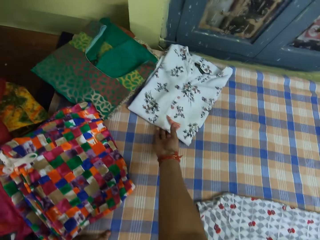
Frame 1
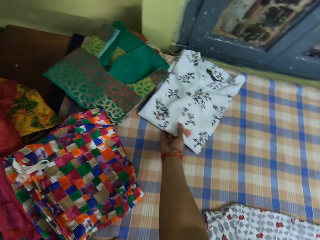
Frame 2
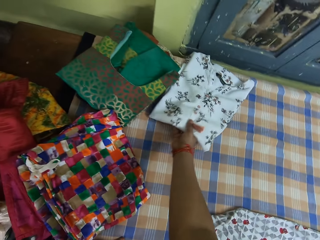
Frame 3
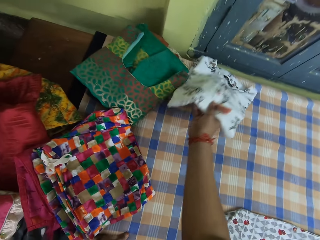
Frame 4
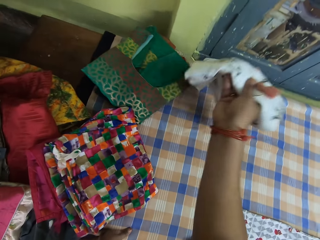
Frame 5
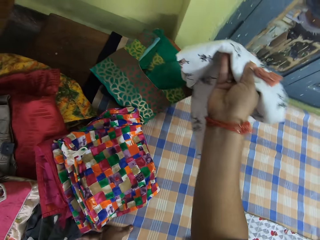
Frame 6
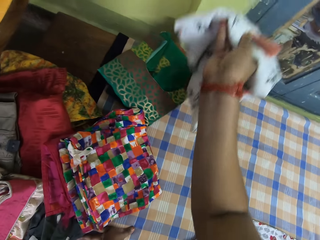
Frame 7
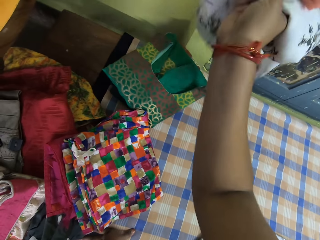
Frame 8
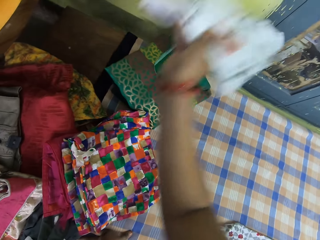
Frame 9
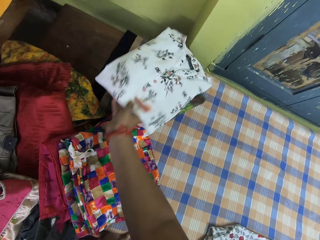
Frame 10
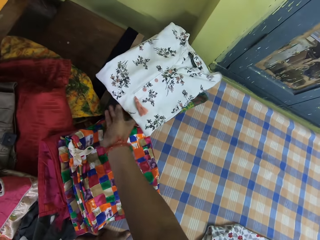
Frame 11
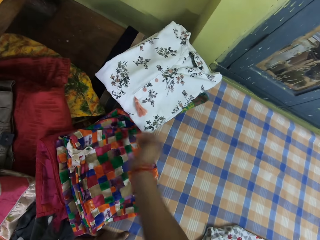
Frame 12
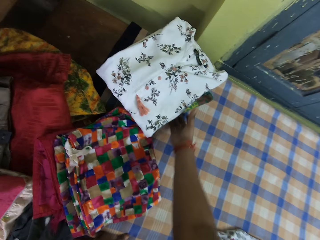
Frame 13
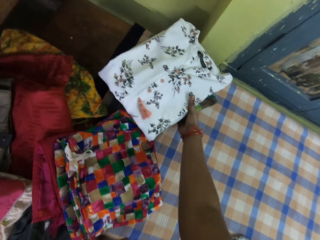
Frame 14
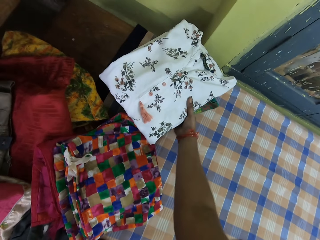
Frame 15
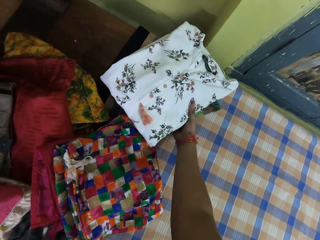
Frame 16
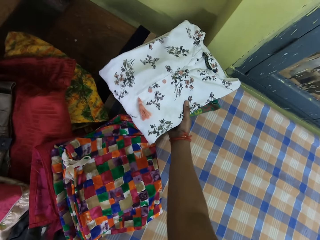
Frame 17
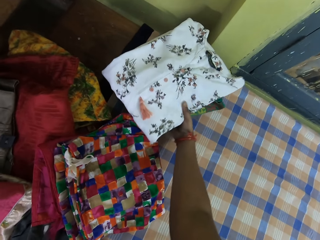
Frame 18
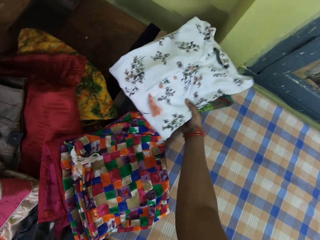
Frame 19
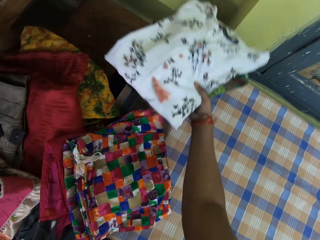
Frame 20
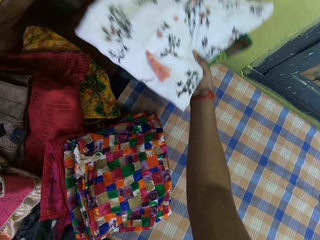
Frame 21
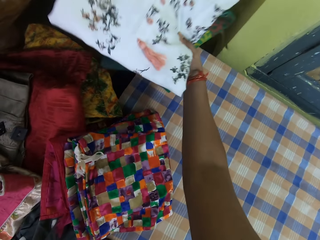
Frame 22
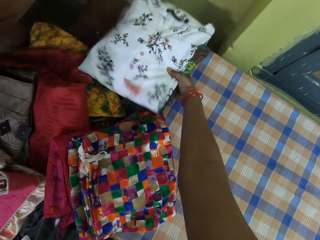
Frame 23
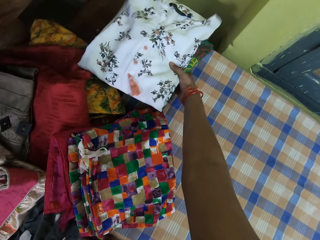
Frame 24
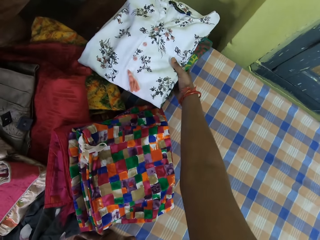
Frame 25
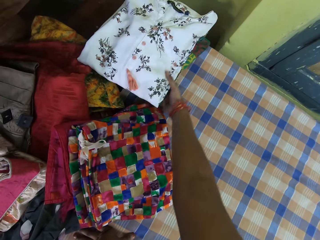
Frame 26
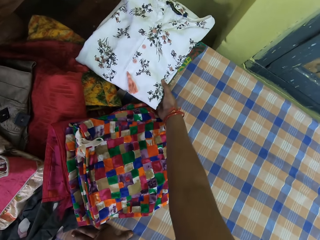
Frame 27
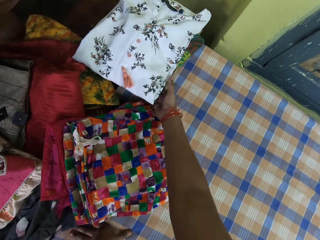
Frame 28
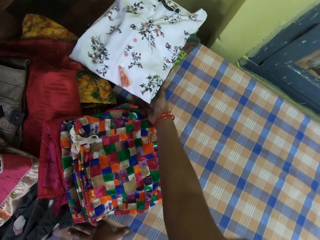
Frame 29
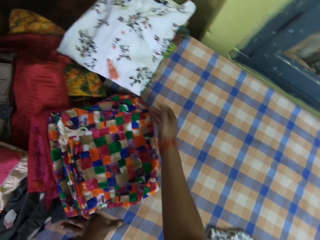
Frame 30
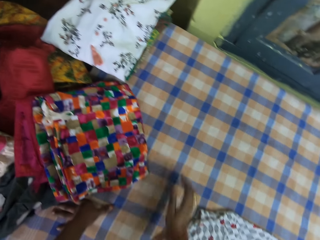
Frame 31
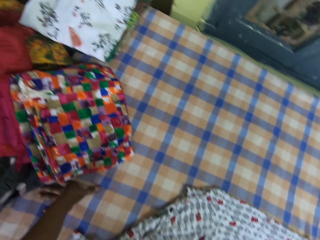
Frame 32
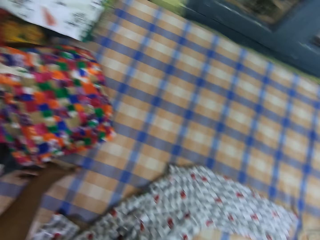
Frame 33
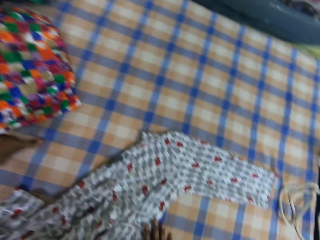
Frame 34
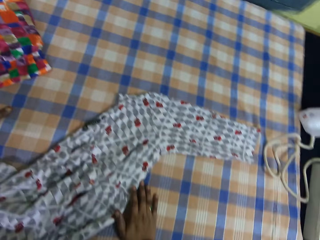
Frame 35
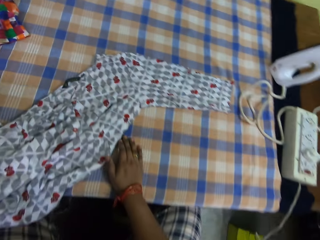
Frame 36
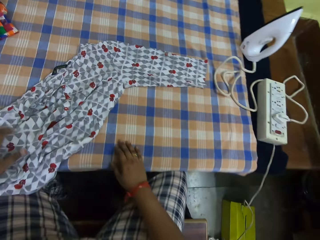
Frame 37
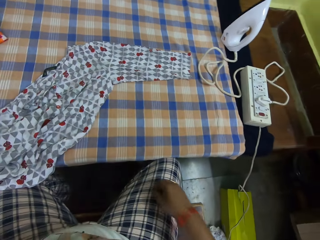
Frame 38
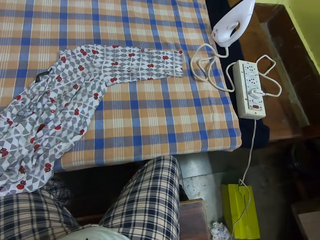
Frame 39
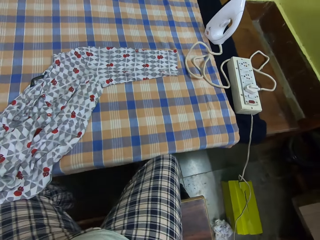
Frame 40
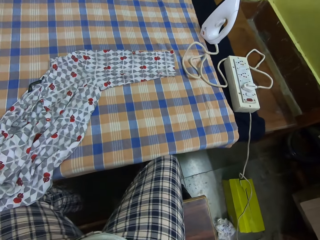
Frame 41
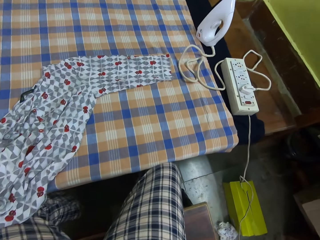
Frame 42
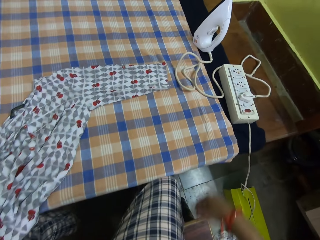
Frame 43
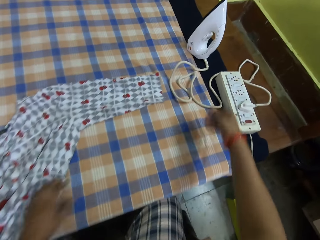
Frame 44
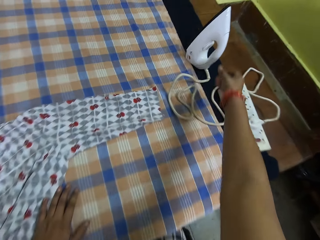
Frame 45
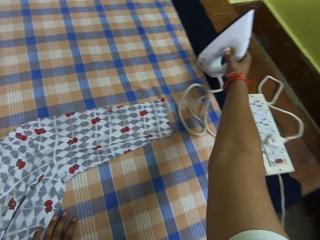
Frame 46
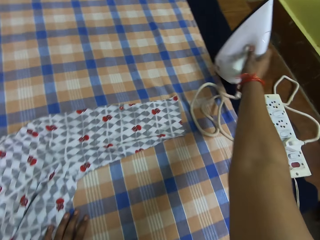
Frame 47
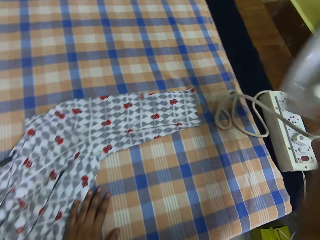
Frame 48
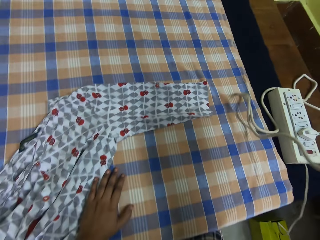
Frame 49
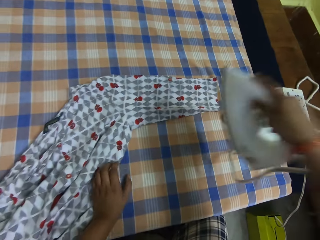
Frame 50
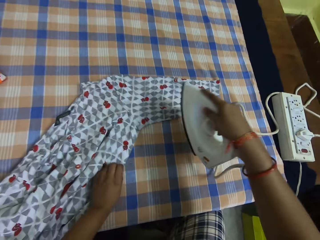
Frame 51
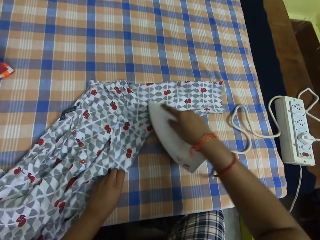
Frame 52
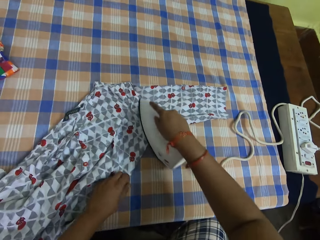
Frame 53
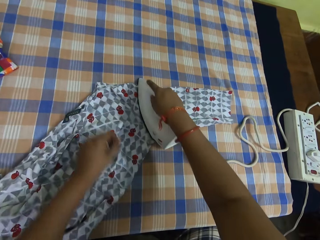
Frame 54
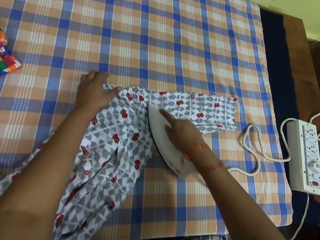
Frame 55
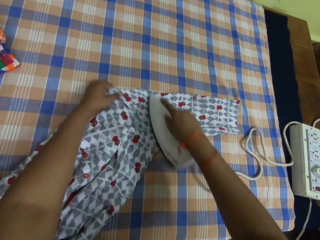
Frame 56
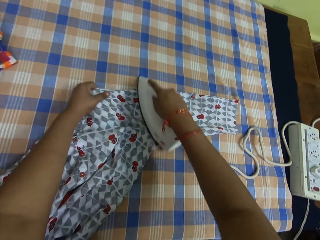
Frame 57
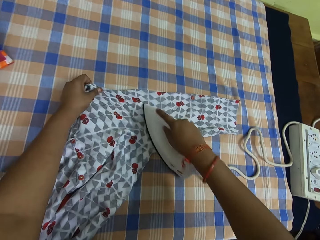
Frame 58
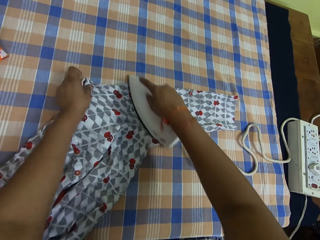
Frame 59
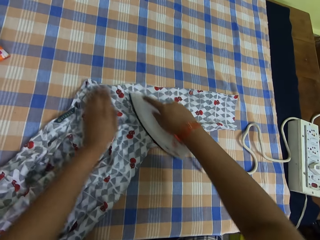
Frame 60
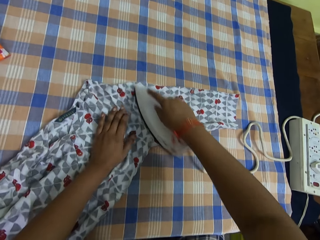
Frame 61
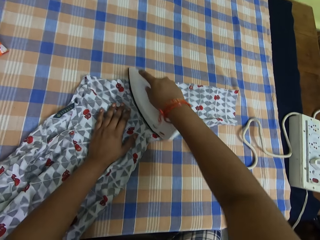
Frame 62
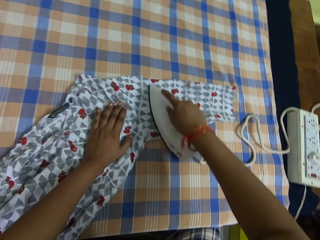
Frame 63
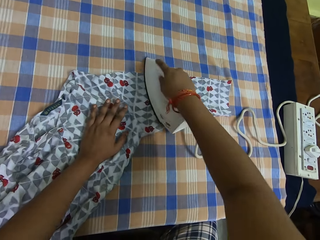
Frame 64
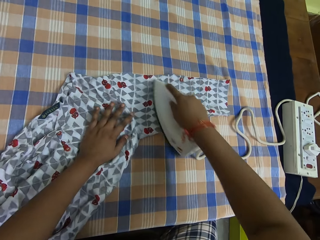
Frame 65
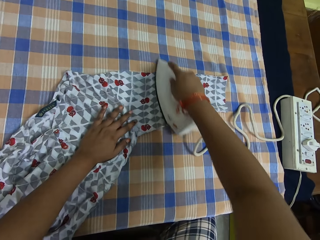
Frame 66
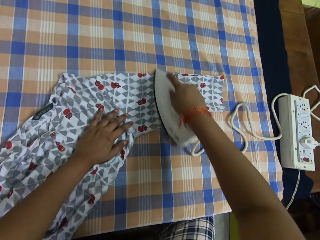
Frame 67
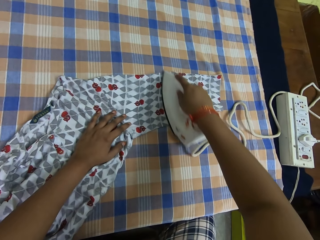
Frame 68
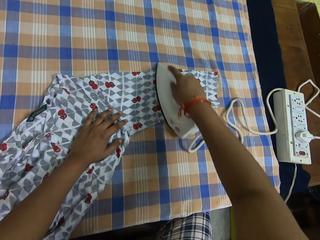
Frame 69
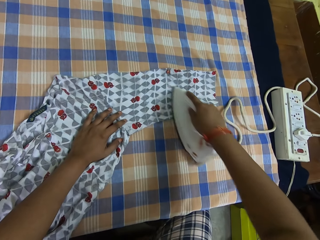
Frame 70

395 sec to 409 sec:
The camera wearer moves the right hand. He picks up a cloth, lifts the cloth and places the cloth on the table. He holds the cloth, lifts the cloth and places the cloth on the table. He pulls back the right hand. He looks around. He picks up the iron box. He pulls the cloth. He smoothens the cloth on the table with the pressing iron in his right hand. He holds the cloth on the table with his left hand.

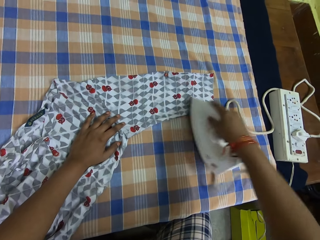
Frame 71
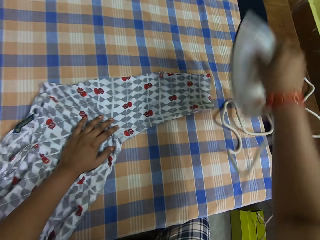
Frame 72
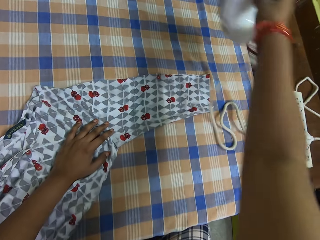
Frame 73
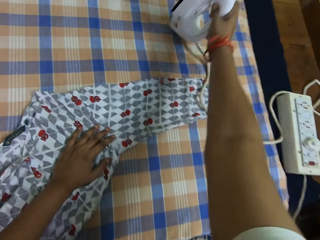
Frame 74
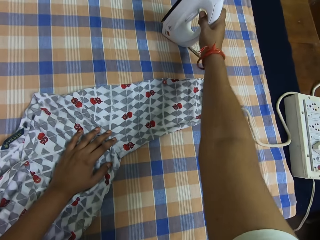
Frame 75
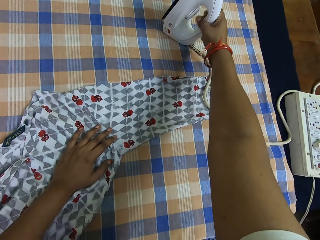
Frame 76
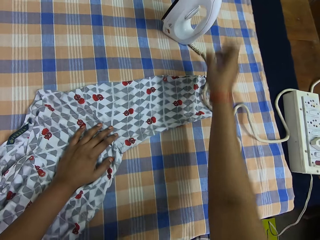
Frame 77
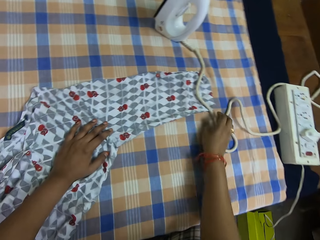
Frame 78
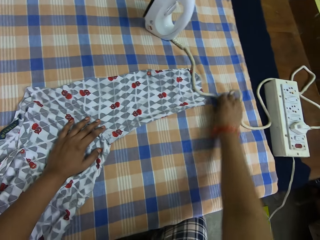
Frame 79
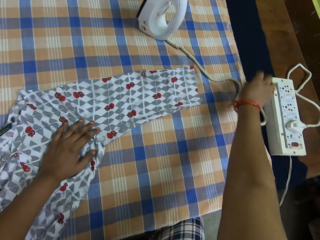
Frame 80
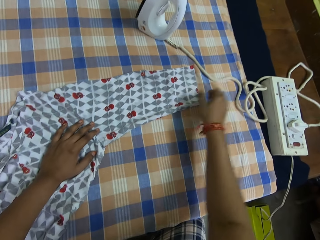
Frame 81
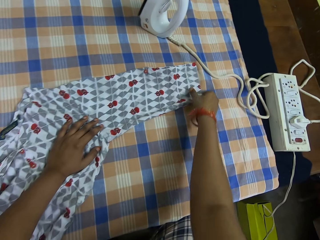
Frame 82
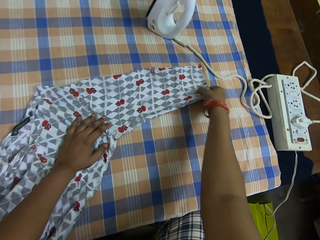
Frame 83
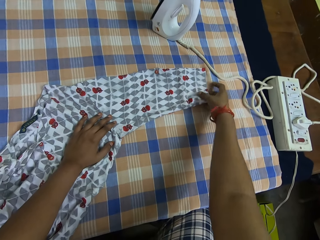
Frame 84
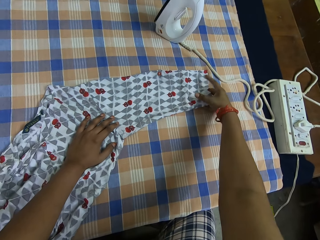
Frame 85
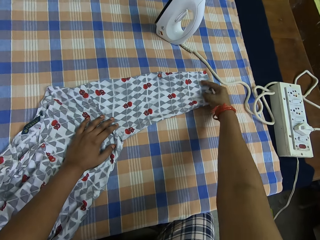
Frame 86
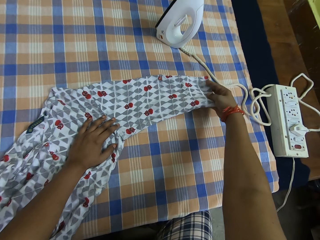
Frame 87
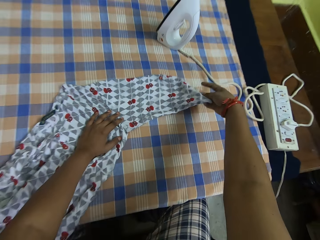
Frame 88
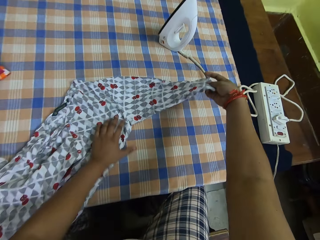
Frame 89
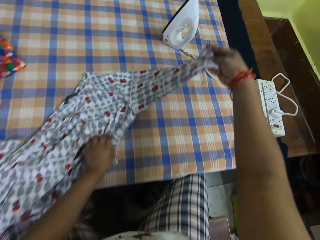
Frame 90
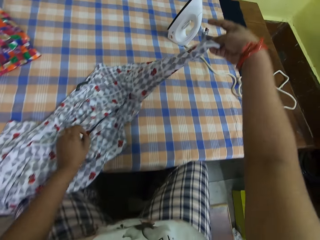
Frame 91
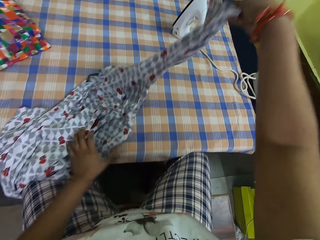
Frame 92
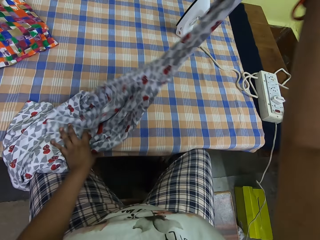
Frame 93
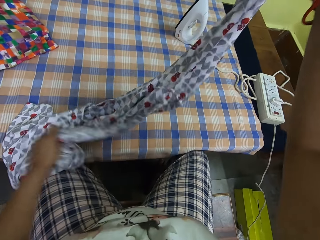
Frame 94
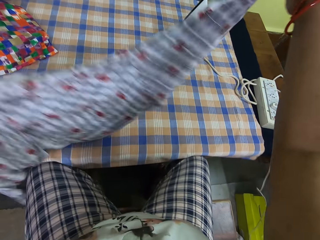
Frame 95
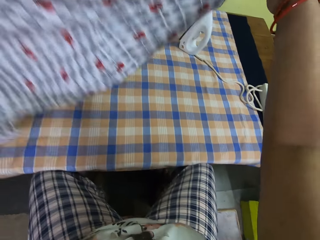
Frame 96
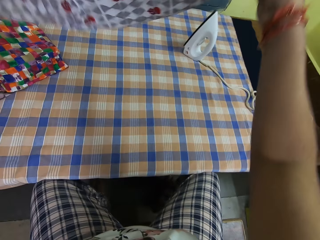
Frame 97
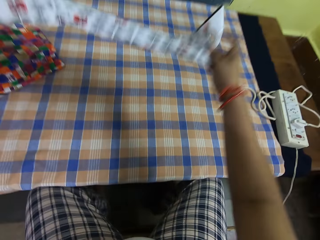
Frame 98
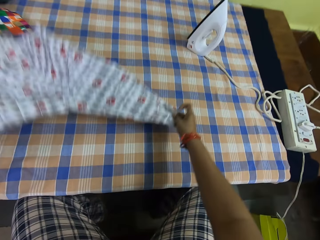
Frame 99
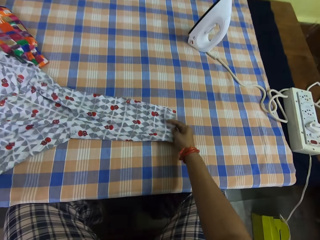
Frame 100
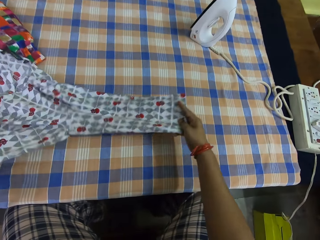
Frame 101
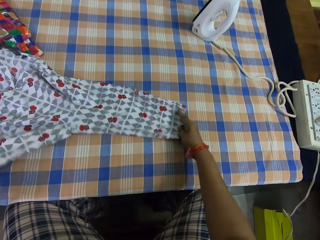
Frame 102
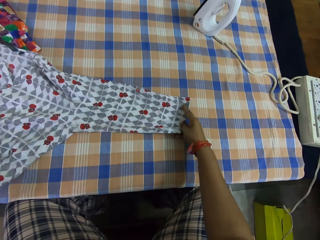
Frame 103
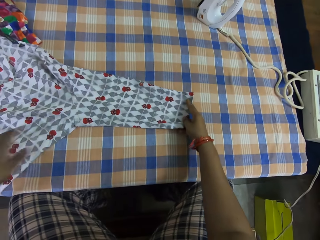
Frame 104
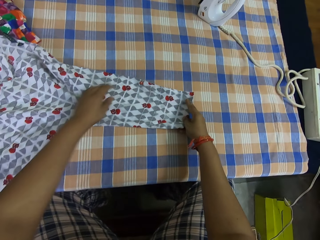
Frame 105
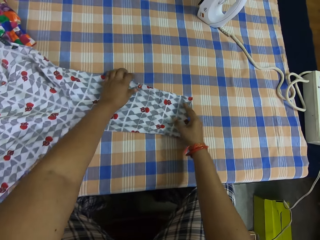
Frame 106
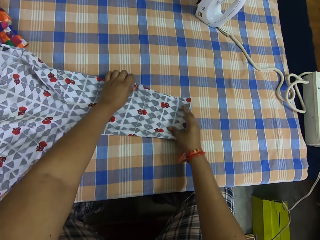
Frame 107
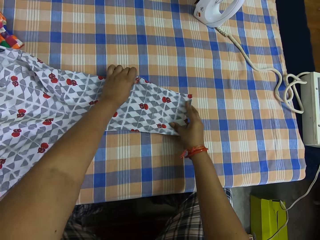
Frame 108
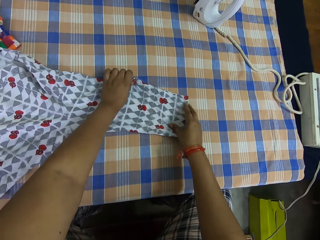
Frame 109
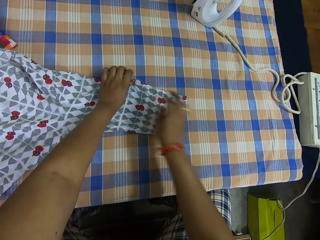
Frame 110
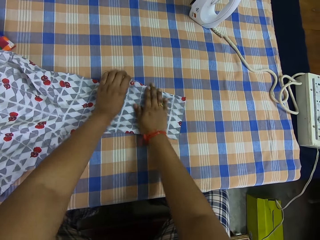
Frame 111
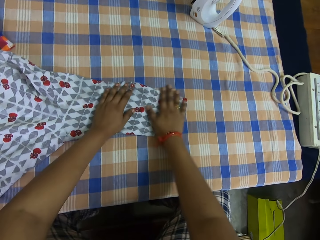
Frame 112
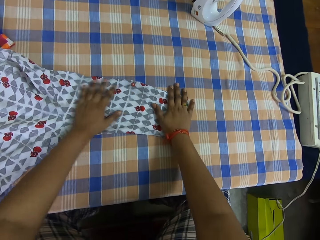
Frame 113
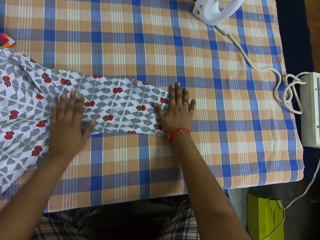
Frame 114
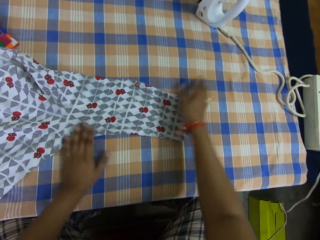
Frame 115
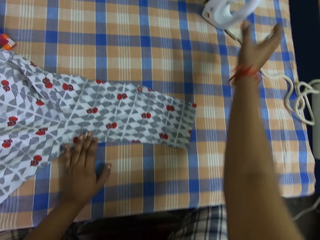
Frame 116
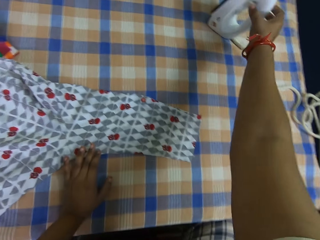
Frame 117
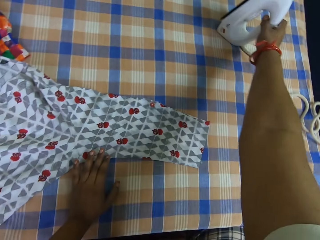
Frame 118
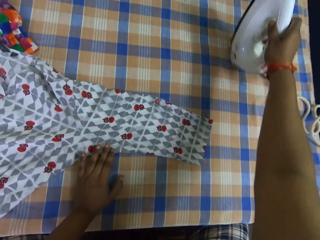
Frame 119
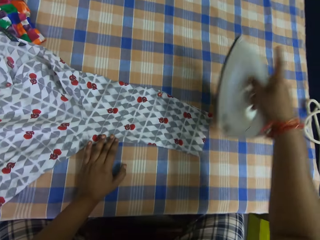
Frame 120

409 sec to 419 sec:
The camera wearer lifts the cloth. He places the iron box on the table. He holds the cloth and lifts the cloth. He adjusts the cloth on the table with both his hands. He places the cloth on the table and stretches the cloth.
